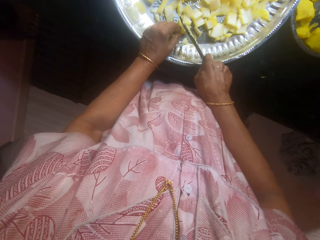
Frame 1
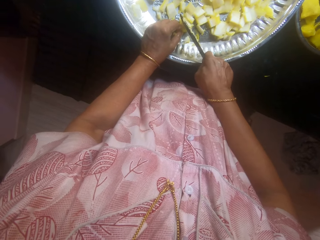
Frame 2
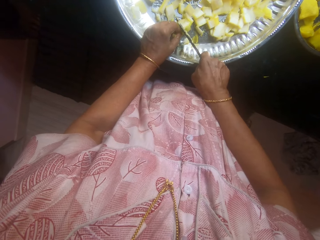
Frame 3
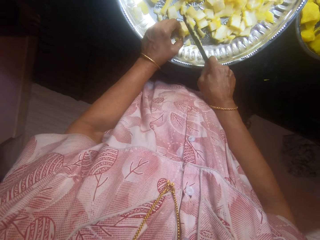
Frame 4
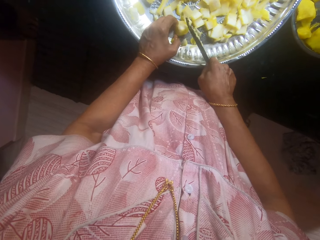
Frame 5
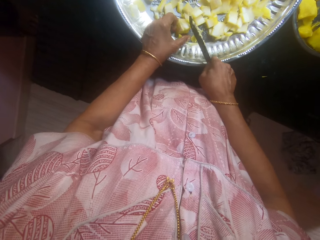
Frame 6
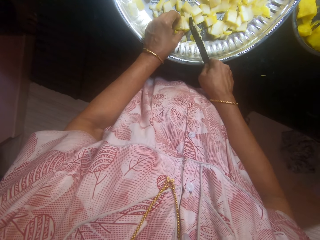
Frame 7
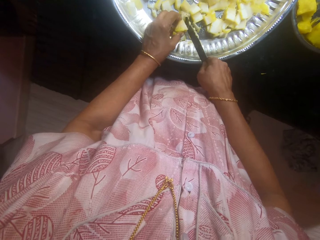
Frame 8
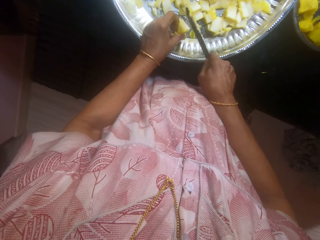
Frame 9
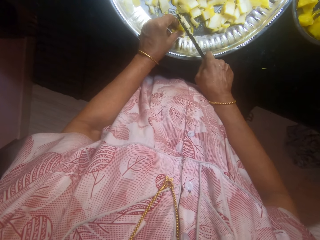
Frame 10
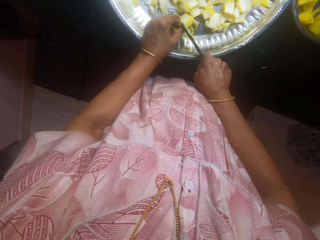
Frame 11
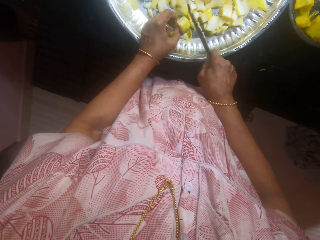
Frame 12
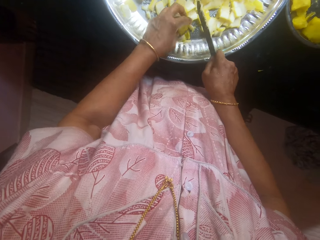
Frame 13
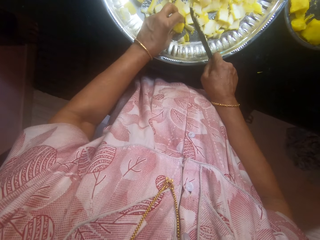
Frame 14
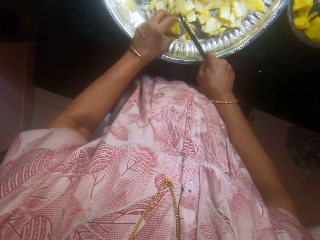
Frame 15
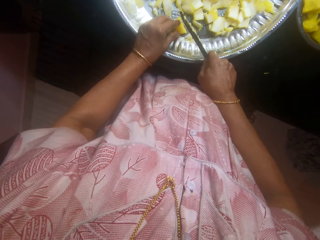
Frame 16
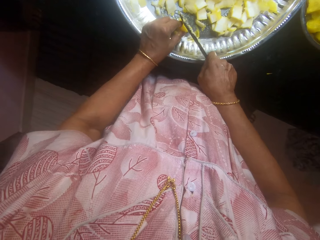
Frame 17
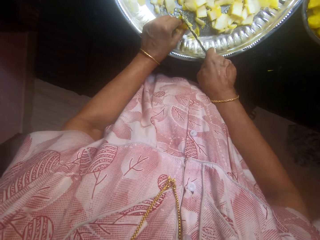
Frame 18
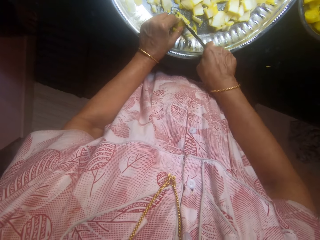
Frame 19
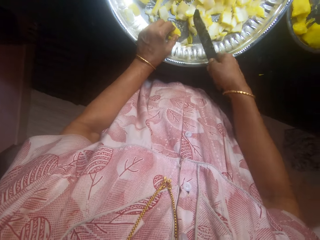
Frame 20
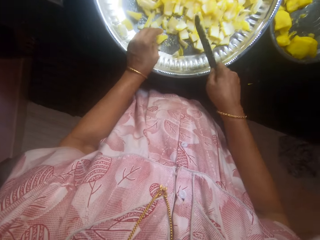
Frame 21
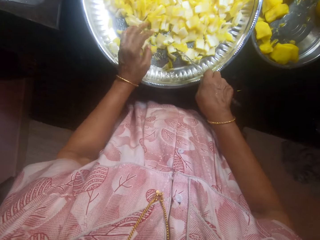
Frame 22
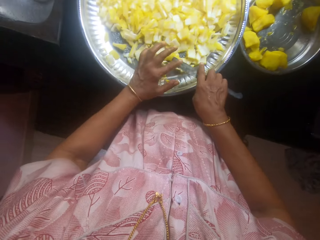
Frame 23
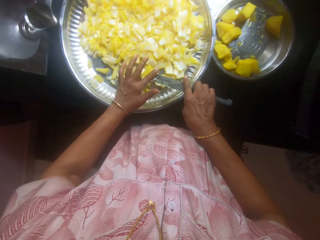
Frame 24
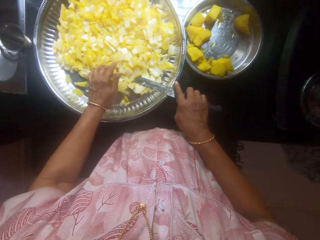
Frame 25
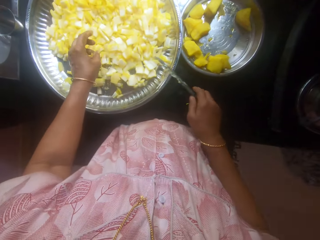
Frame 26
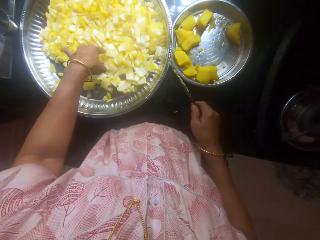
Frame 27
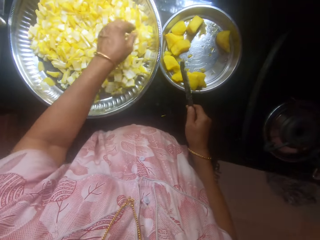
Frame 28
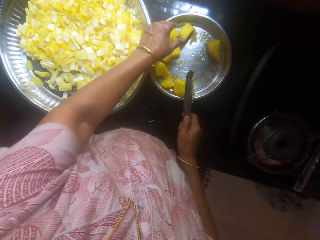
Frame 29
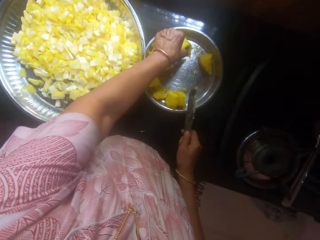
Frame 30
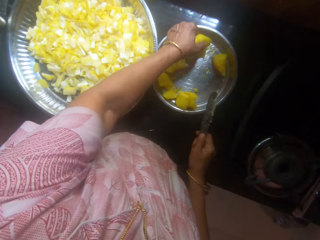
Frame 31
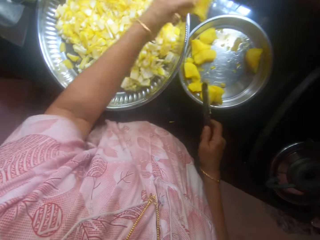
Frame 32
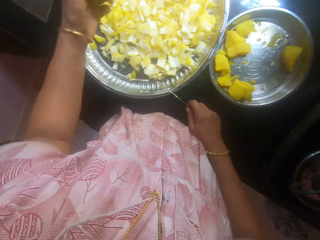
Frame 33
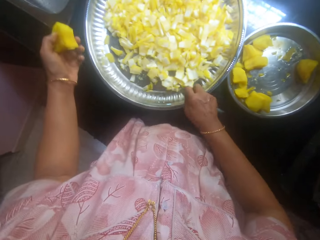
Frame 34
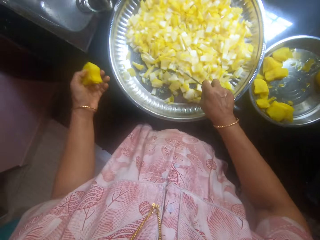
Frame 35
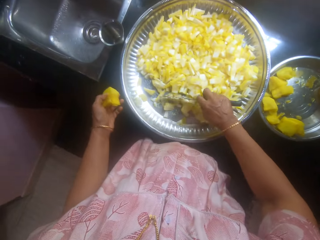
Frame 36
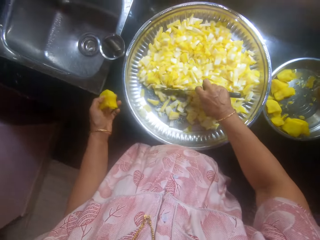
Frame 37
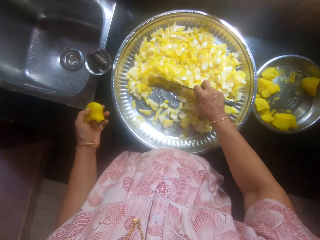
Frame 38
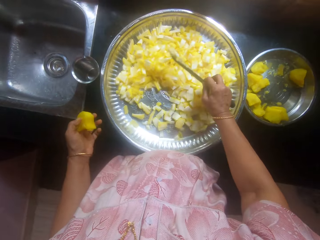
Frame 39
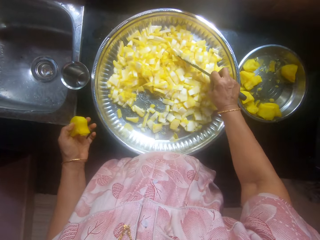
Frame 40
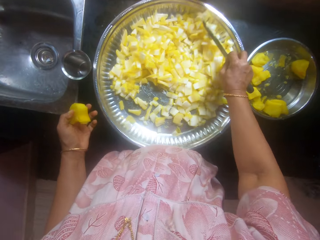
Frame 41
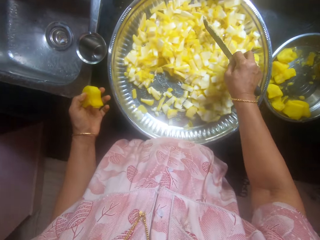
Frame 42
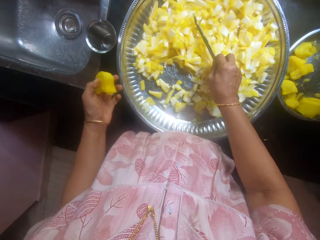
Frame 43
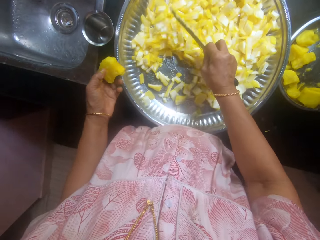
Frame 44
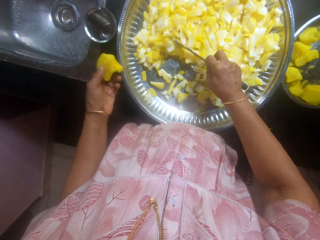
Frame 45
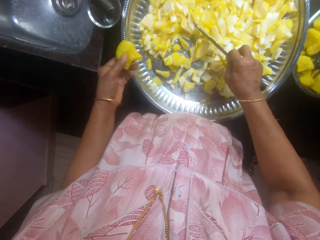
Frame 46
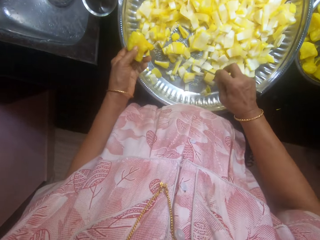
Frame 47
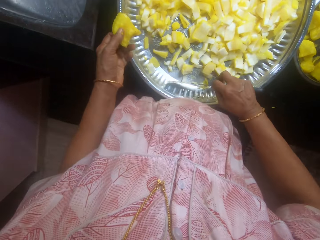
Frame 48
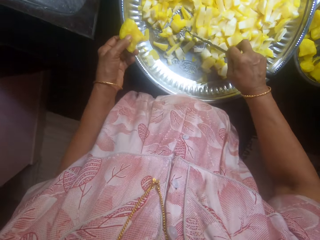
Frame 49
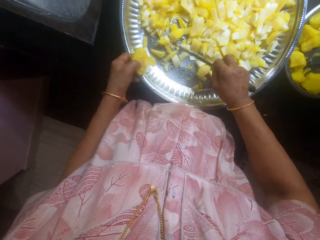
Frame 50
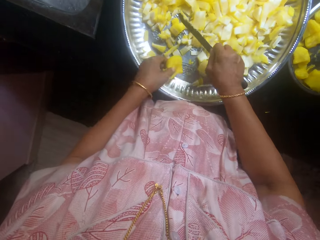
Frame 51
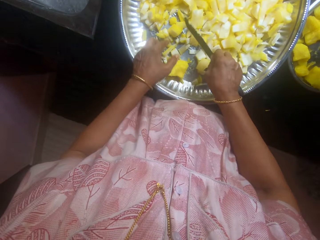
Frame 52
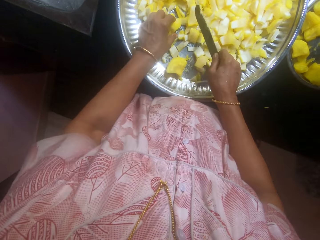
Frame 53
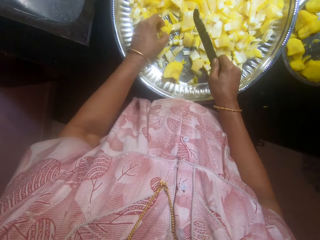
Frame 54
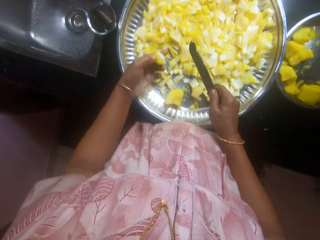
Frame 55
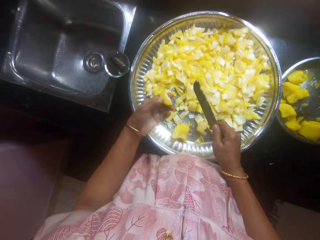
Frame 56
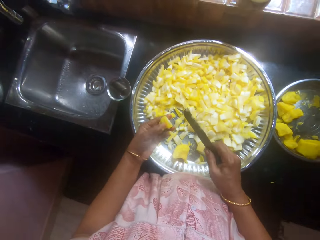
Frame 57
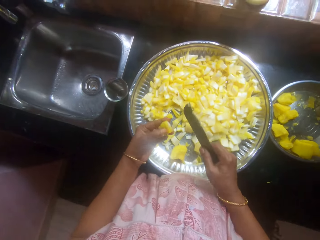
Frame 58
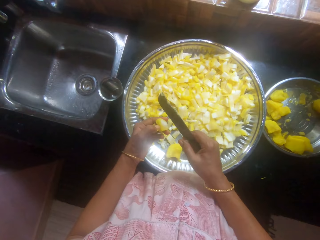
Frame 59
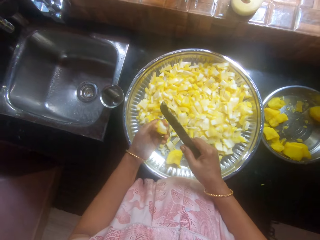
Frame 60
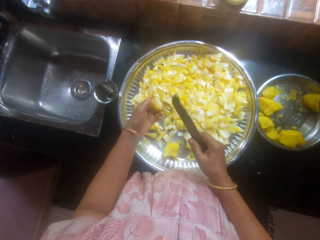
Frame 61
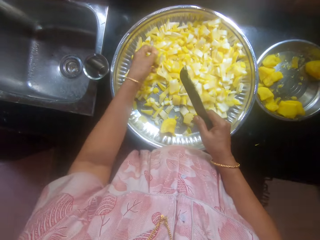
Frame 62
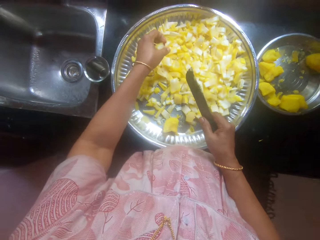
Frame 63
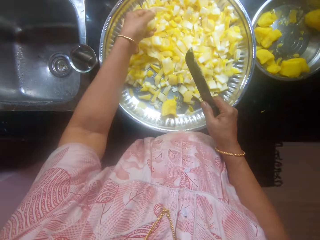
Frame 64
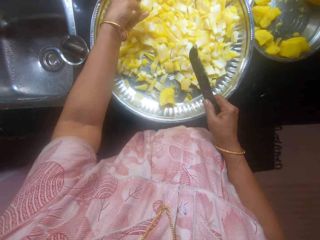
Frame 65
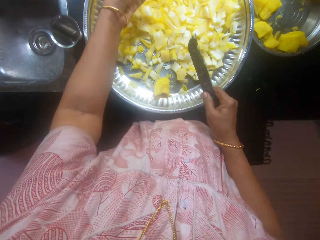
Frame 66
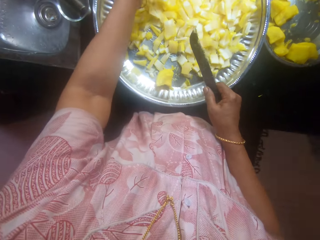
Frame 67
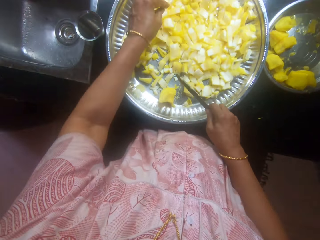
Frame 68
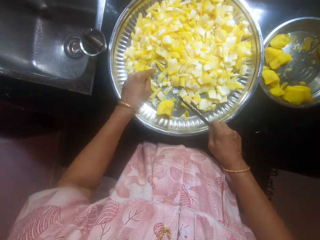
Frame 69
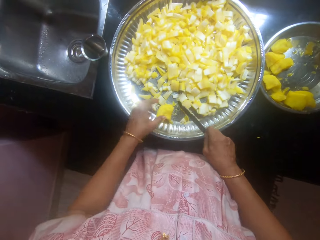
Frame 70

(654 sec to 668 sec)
The camera wearer picks cassava from the tray. They move the cassava on the tray with the knife. They place the cassava on the tray. They pick the cassava from the tray.

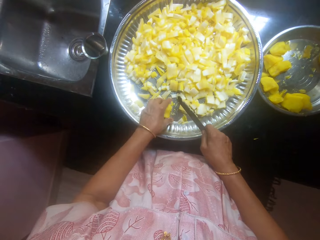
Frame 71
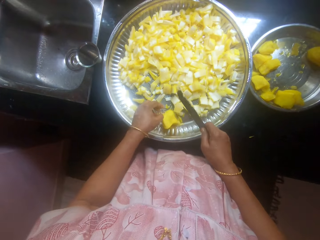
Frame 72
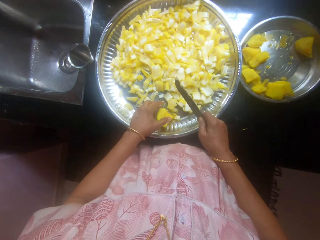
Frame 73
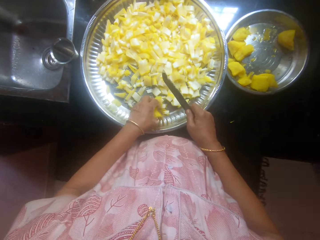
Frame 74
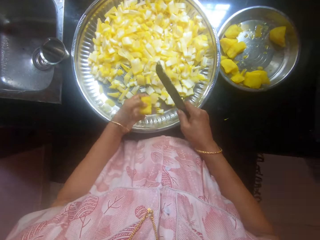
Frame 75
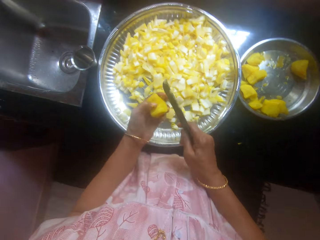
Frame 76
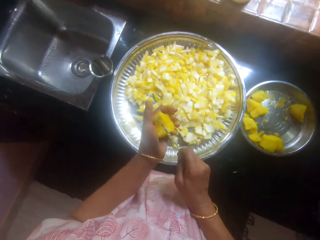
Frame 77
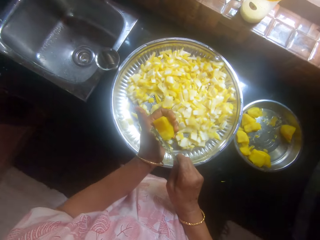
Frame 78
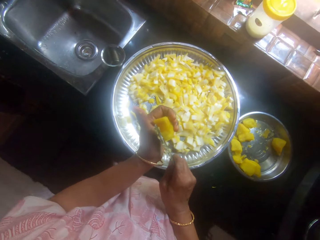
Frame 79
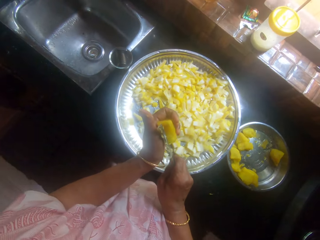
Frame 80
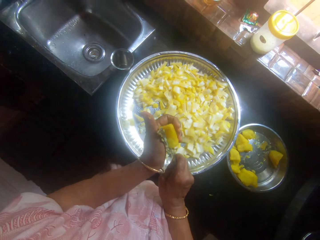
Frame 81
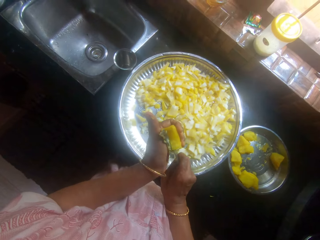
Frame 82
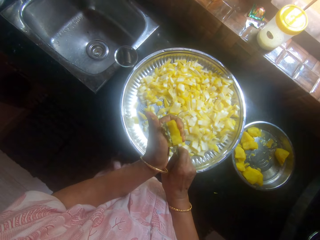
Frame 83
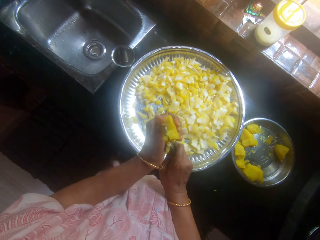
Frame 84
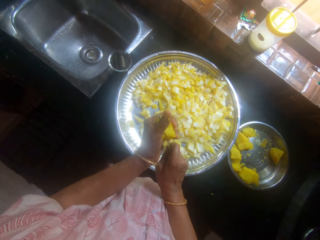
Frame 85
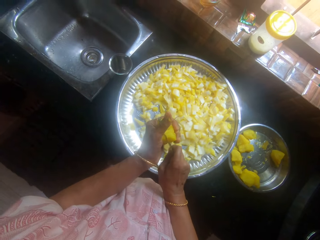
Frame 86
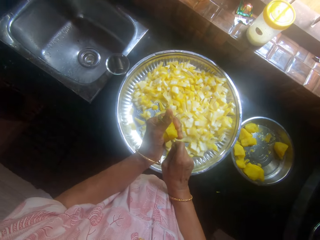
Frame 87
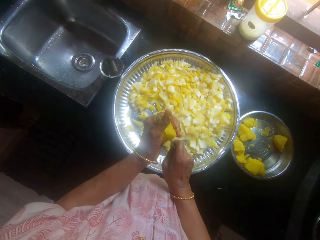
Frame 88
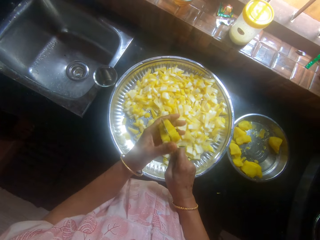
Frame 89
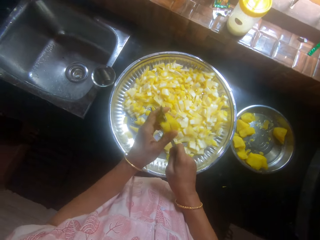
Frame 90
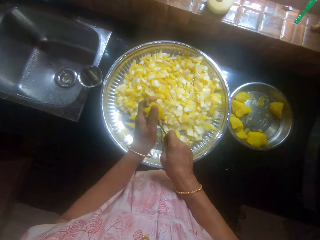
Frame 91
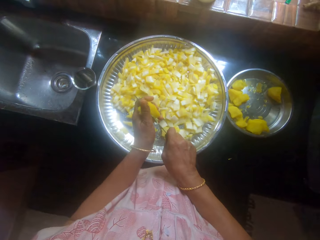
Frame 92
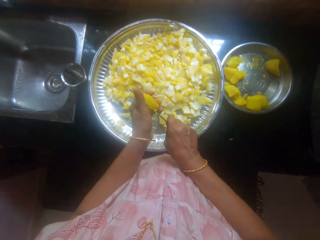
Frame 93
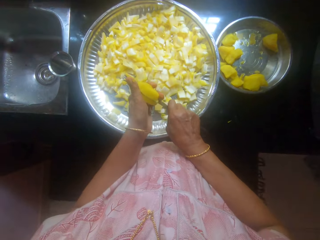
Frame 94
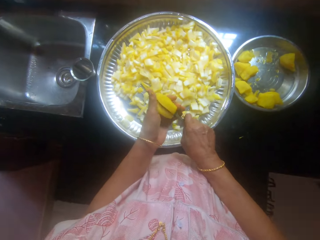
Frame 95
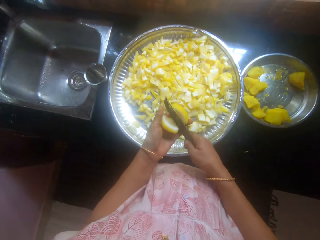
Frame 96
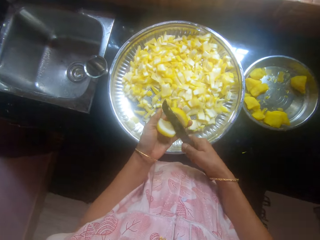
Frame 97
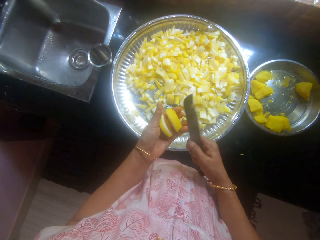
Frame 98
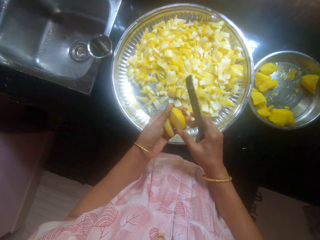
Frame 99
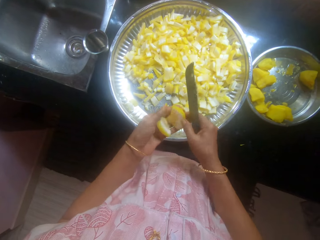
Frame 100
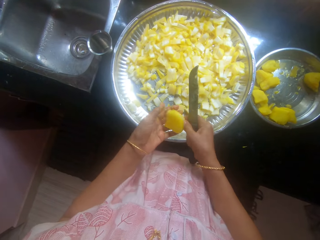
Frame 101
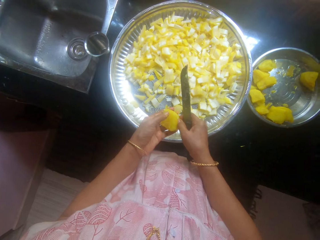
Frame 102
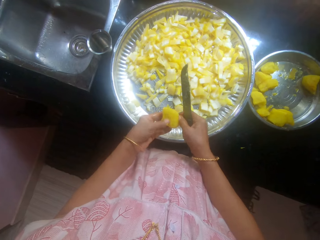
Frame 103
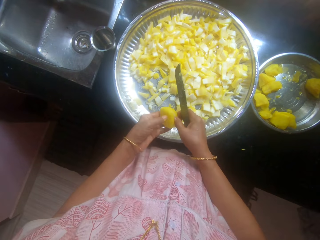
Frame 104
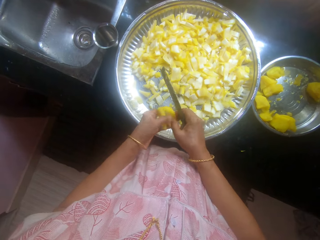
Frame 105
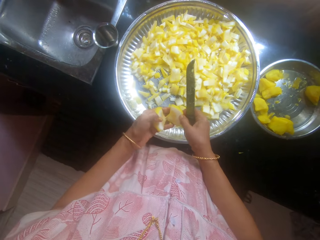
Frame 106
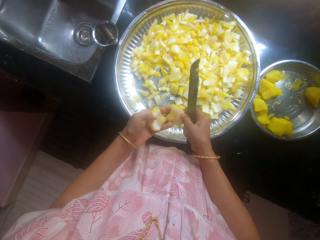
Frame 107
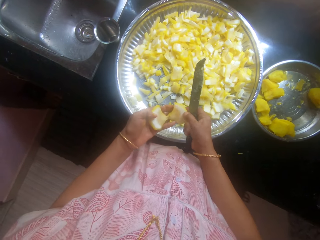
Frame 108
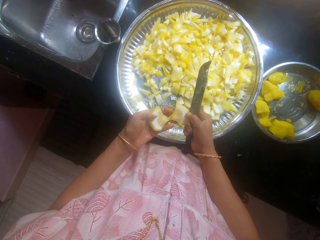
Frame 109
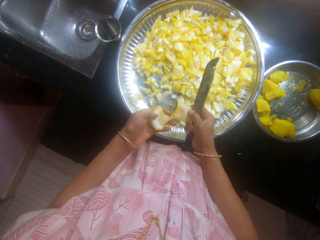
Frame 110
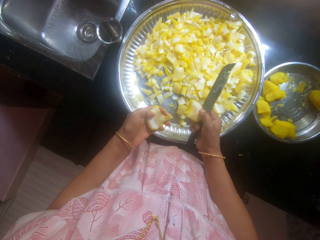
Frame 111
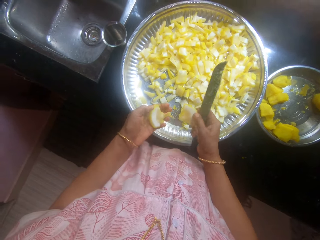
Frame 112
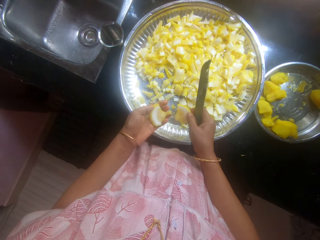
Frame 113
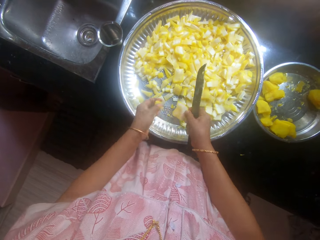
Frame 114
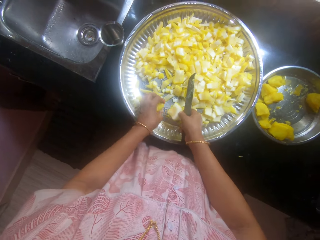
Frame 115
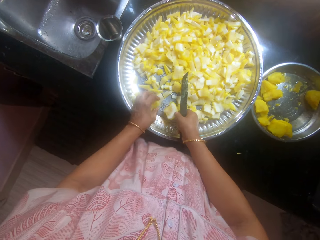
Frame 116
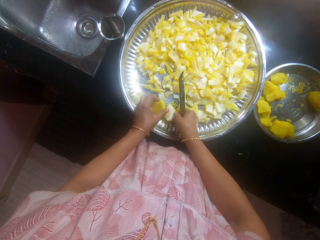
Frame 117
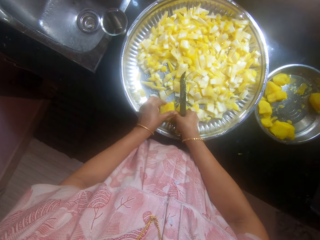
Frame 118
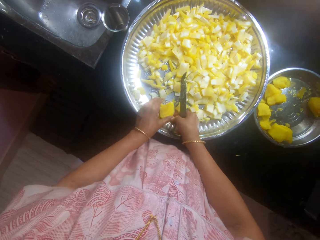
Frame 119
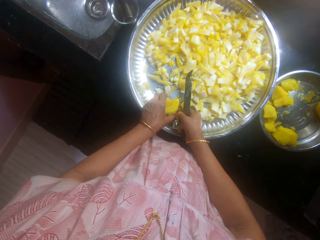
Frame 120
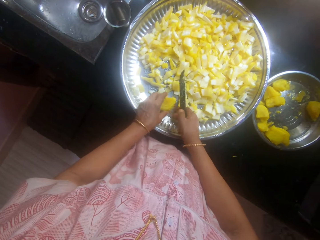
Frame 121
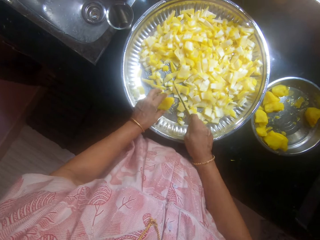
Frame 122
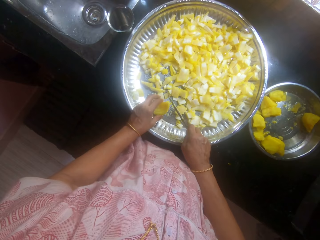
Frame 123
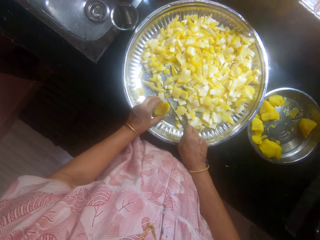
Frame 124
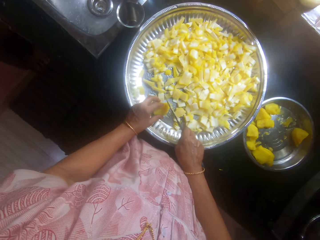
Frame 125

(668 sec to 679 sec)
The camera wearer cuts cassava with the knife. They place the cassava on the tray.
